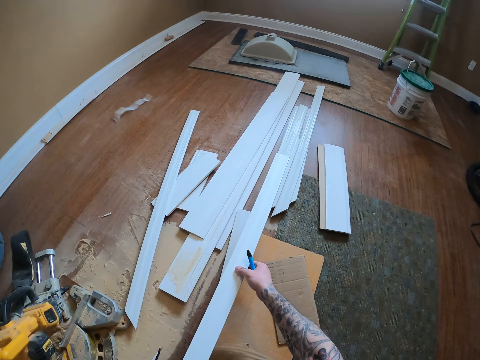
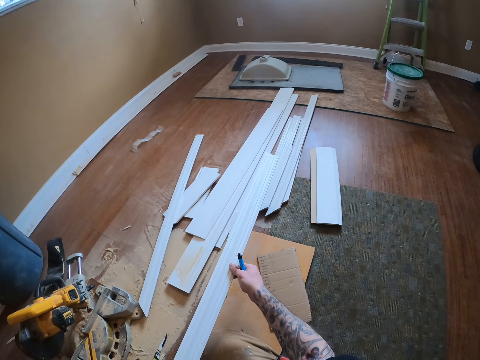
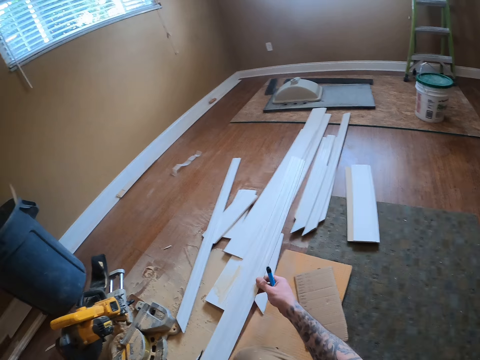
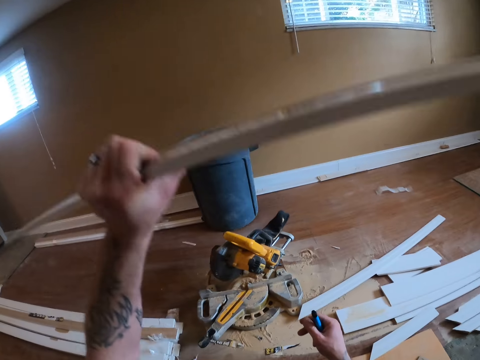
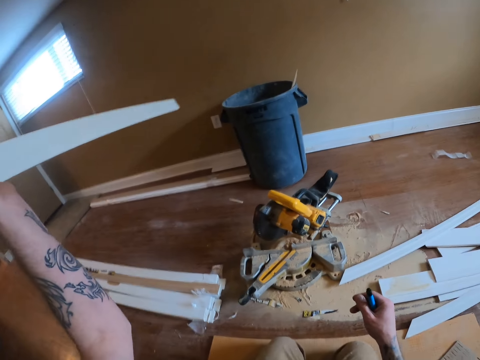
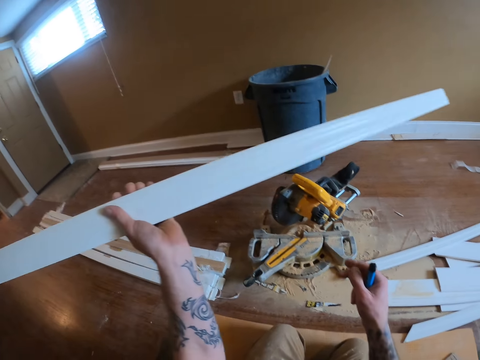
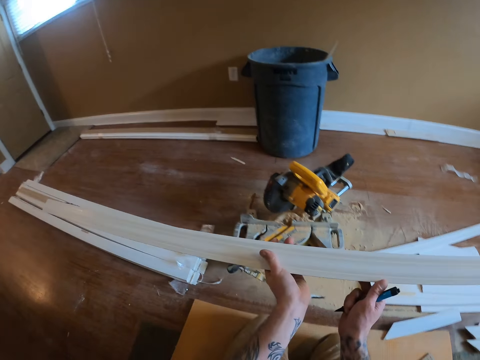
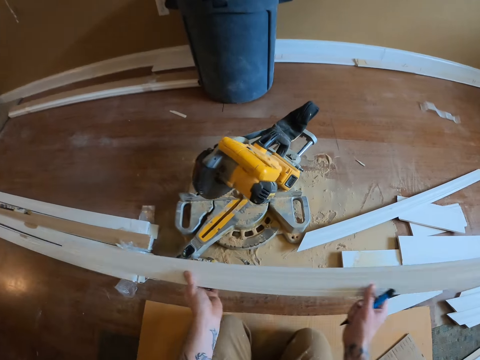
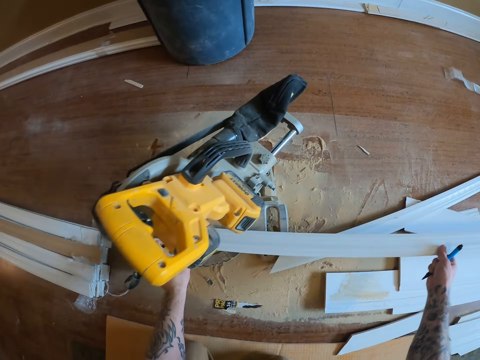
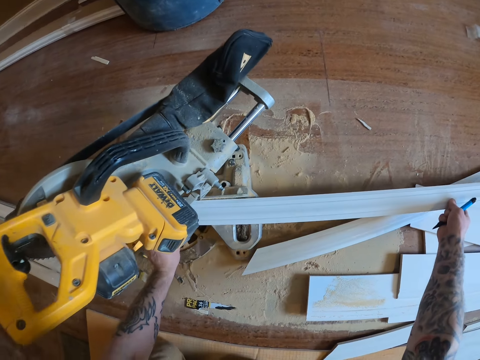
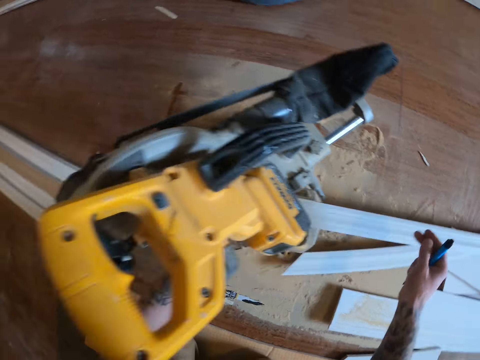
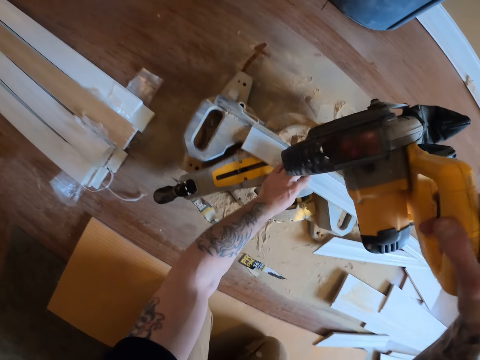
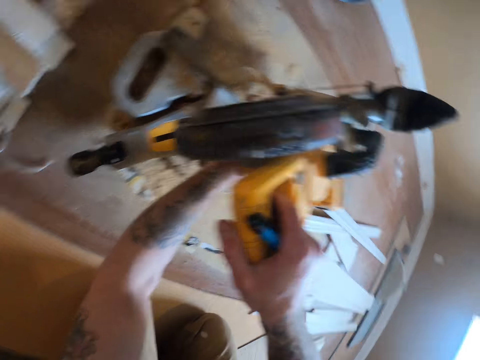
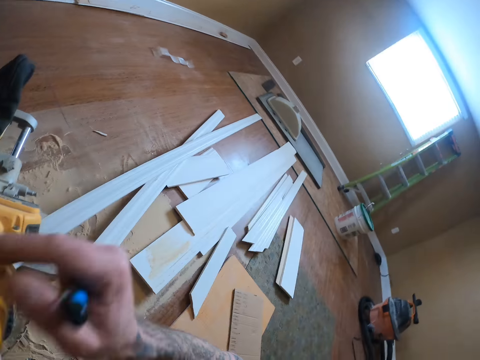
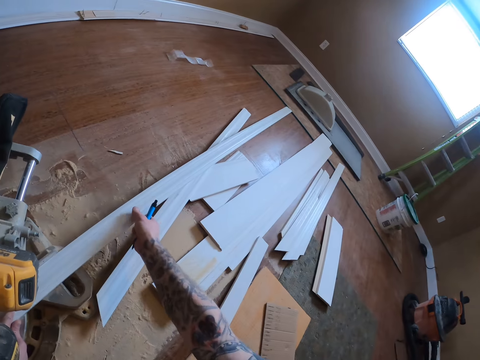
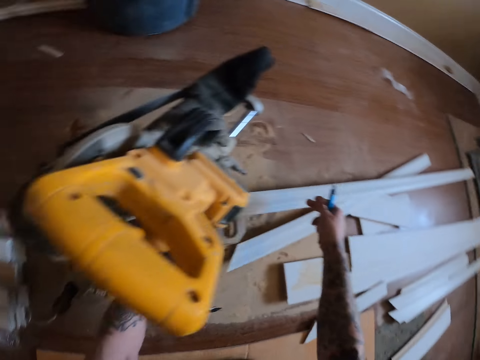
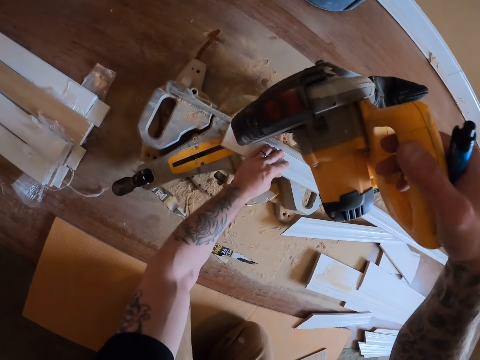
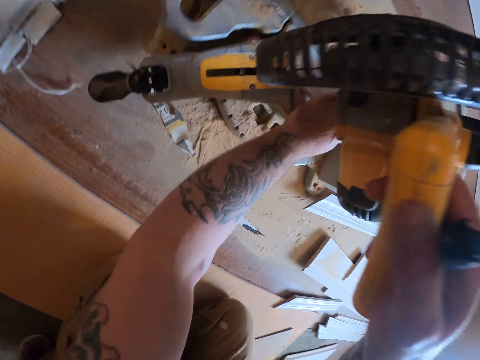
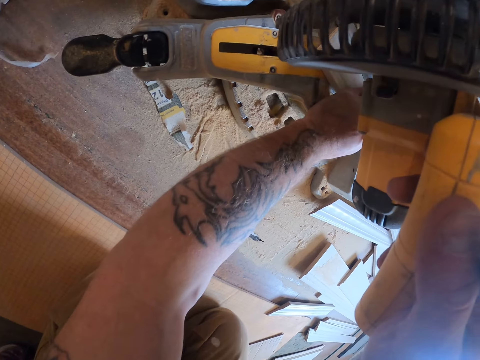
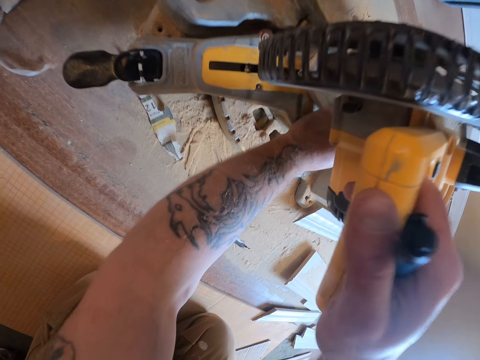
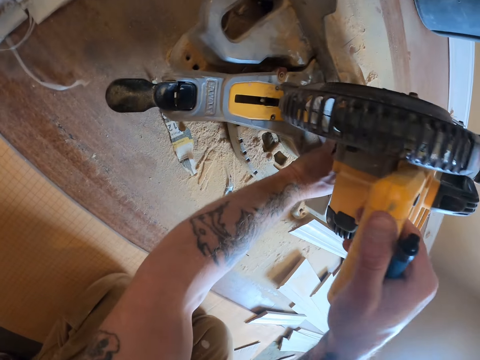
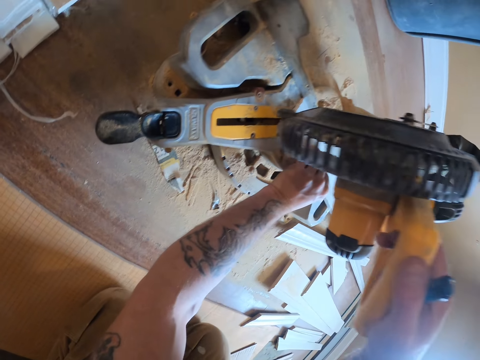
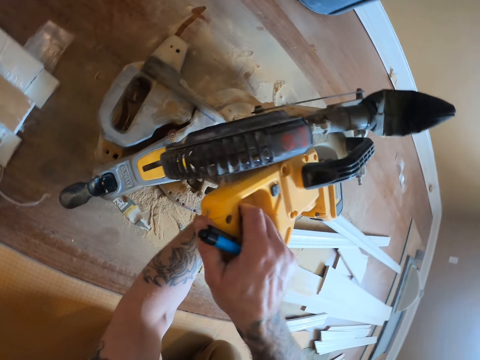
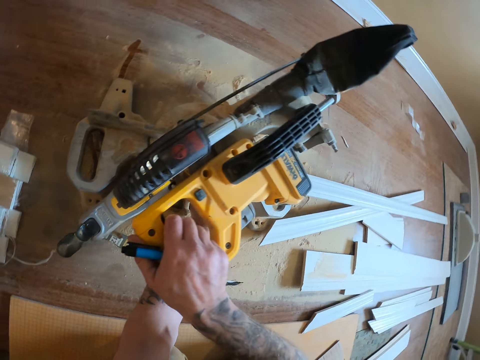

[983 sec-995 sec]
The camera wearer pulls a door casing, lifts the door casing, and flips the door casing. He holds the door casing with both hands. He puts the door casing on the miter saw or circular saw machine and pulls his hand off the door casing. He pushes the circular saw machine. He pushes the trigger. He cuts the door casing with the miter saw. He pulls his hand off the trigger. He holds the door casing and pulls his hand off the door casing. He pushes the trigger. He cuts the door casing with the miter saw.

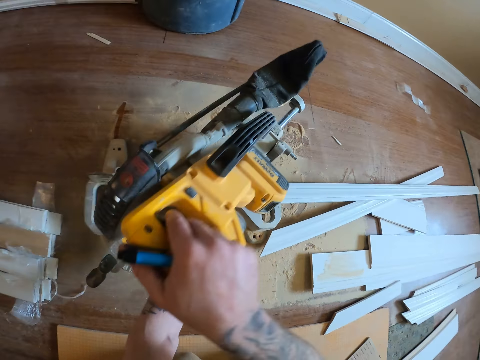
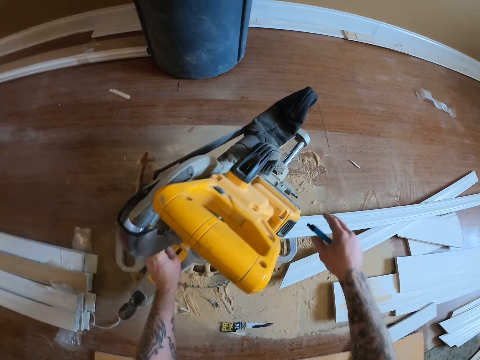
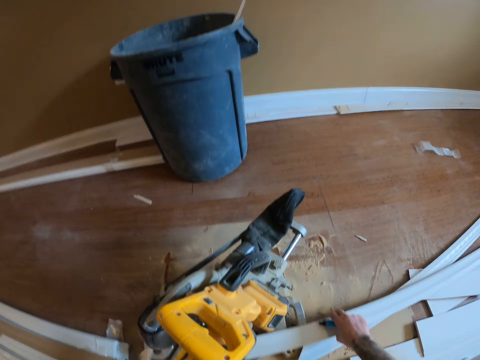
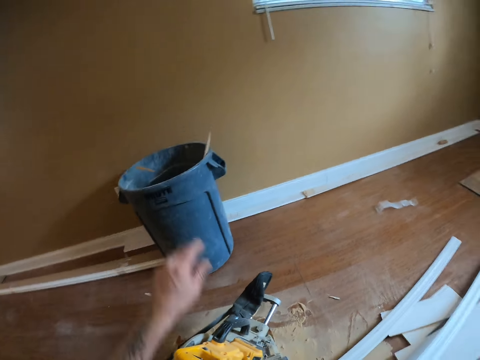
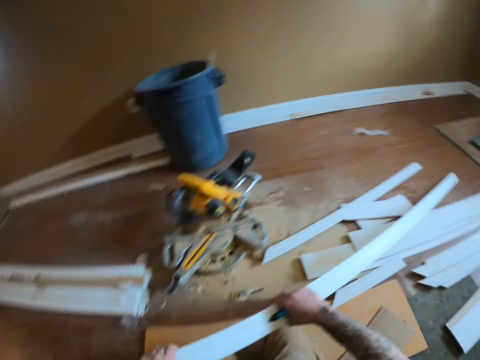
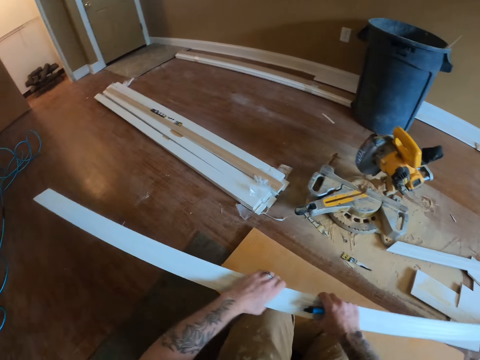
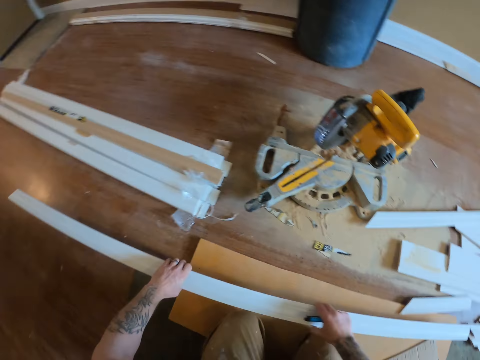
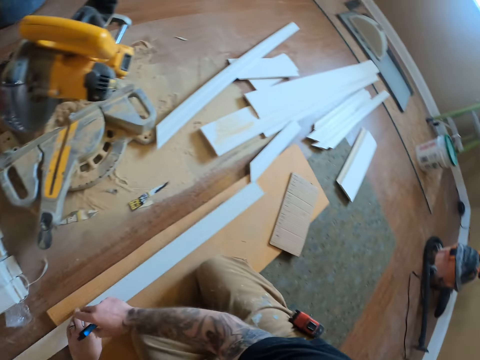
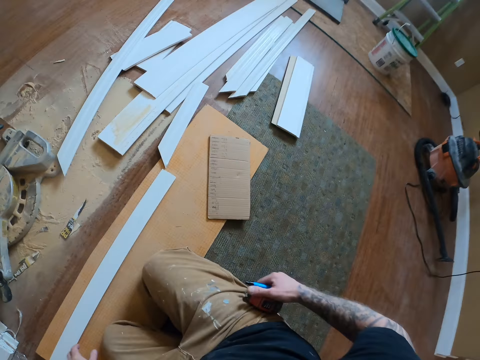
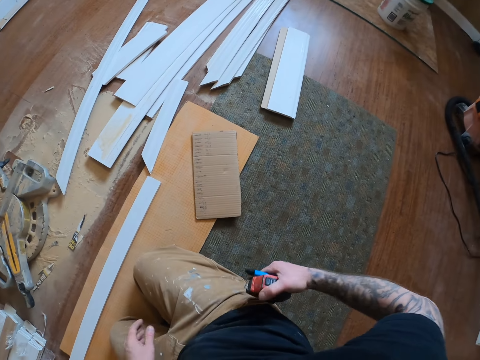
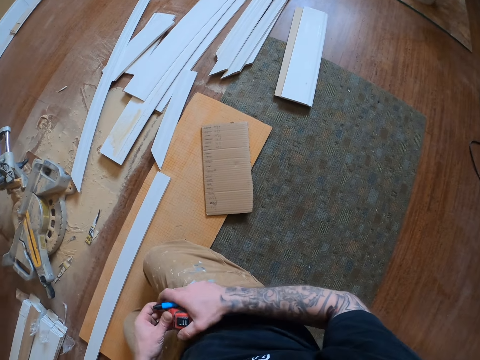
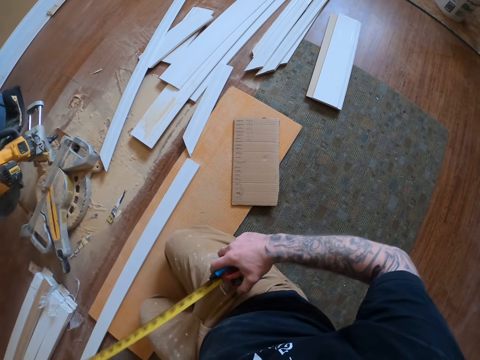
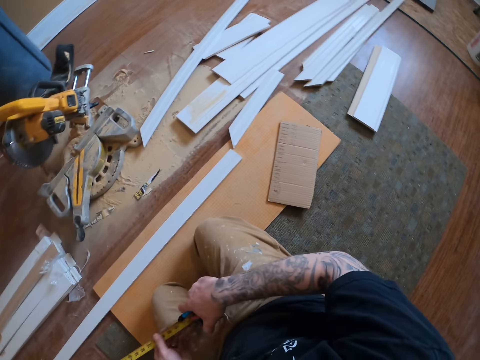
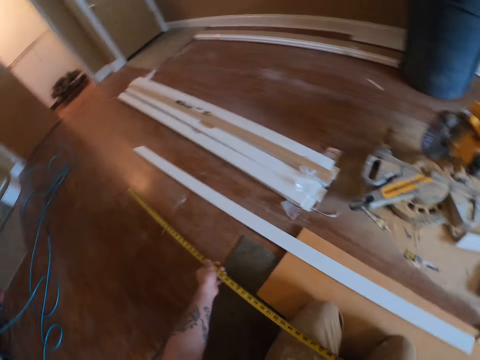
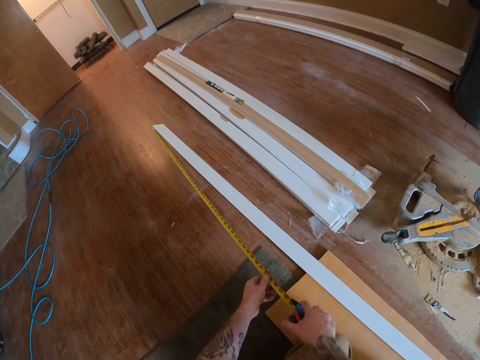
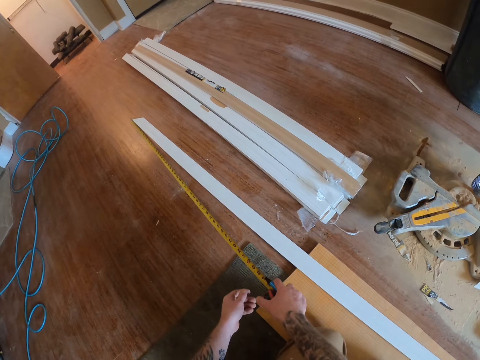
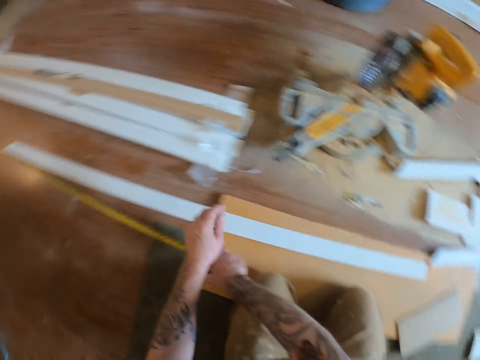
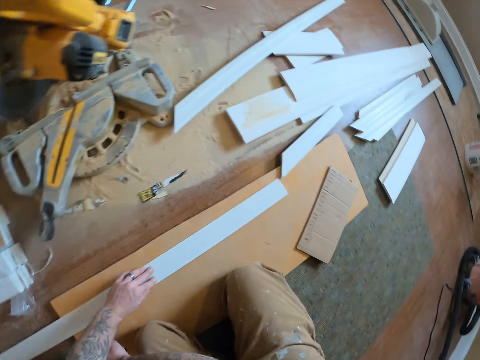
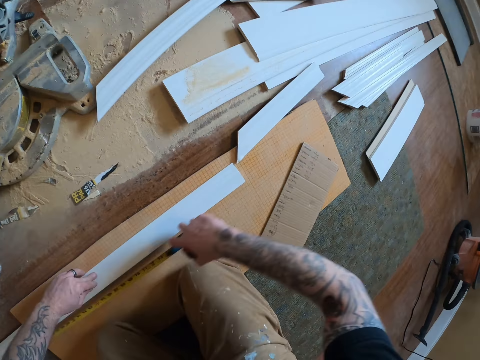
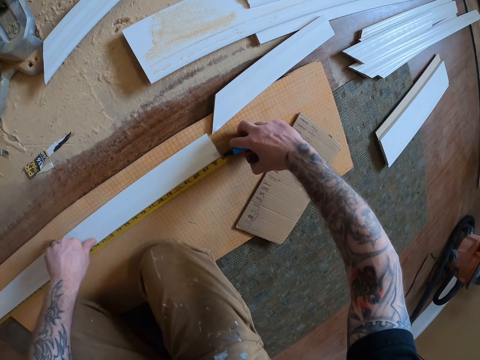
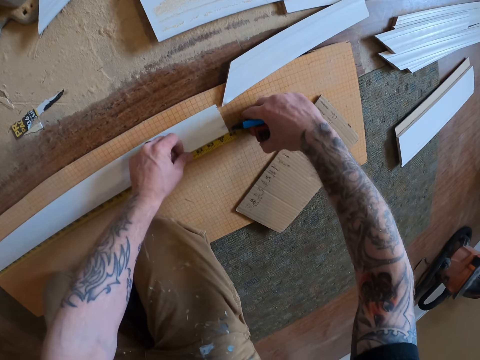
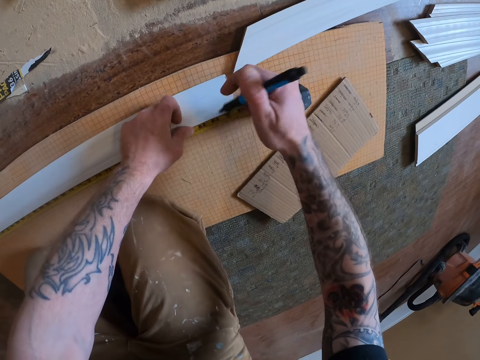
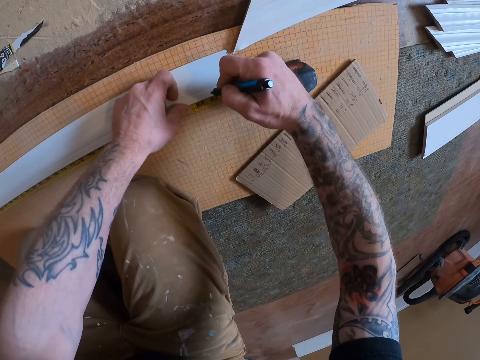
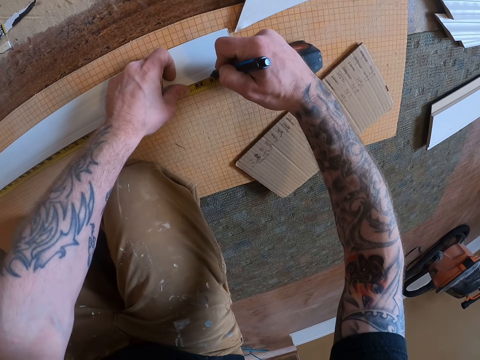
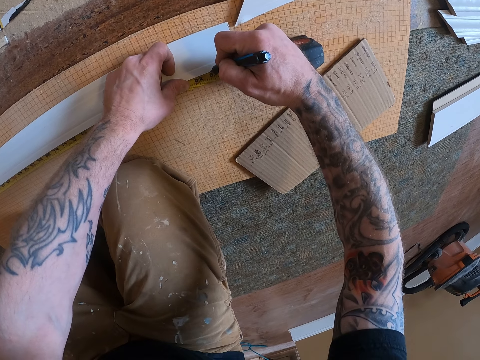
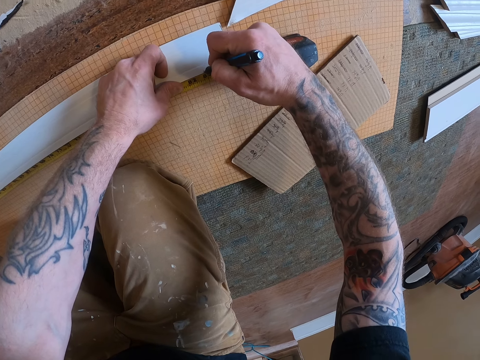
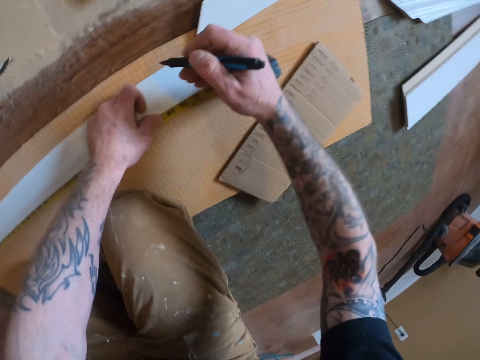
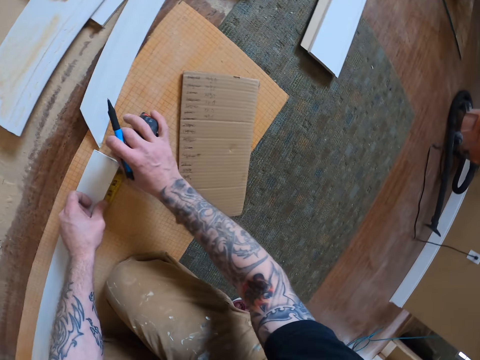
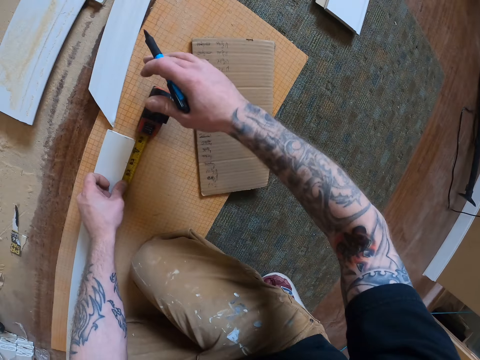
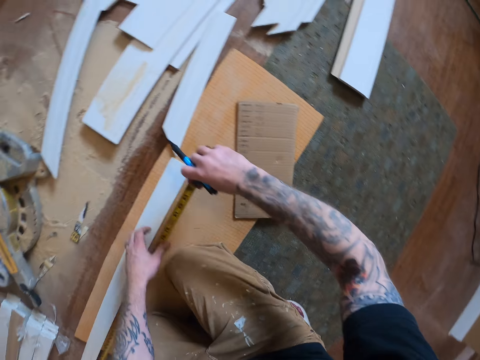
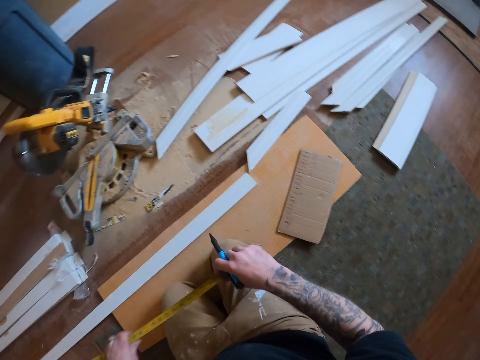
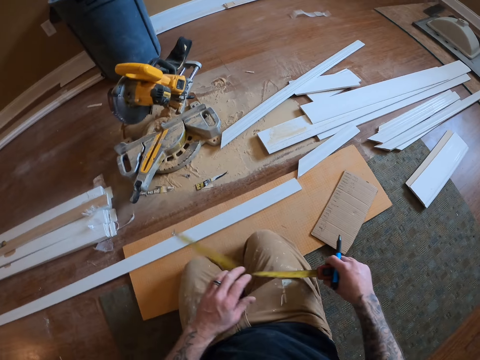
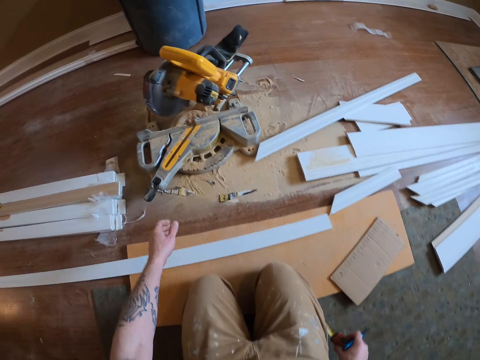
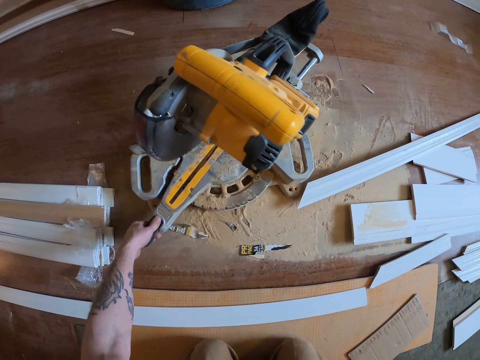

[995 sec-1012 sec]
The camera wearer pulls his hand off the trigger. He picks up a door casing or wood plank. He throws a piece of the wood plank in a dustbin. He pulls the door casing. He puts the wood plank on a wood. He pulls his hand off the door casing. He picks up a tape measure roll and holds the tape roll with both hands. He pulls the tape measure. He puts the tape measure on the floor. He holds the door casing and measures the door casing. He marks on the door casing with a mark pen and pulls the mark pen off the door casing. He picks up the tape measure. He retracts the tape measure to its case.
